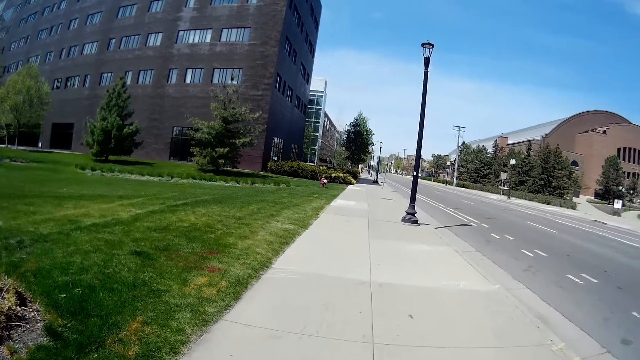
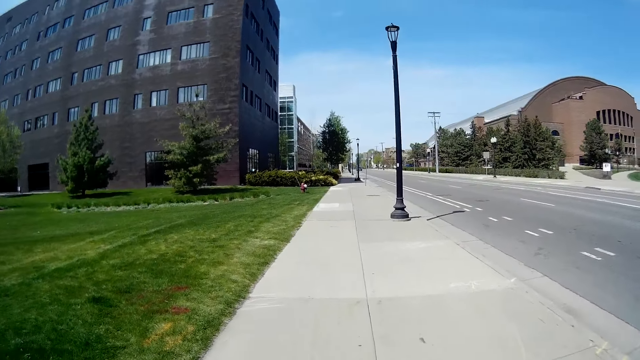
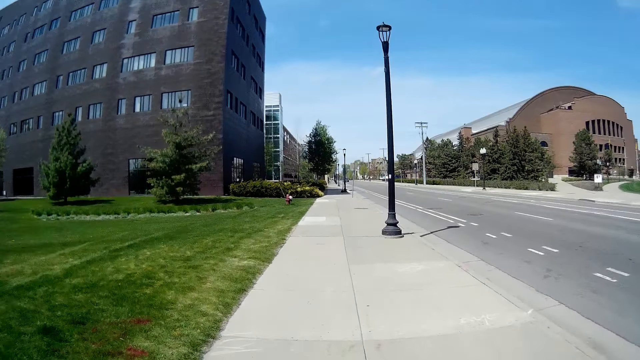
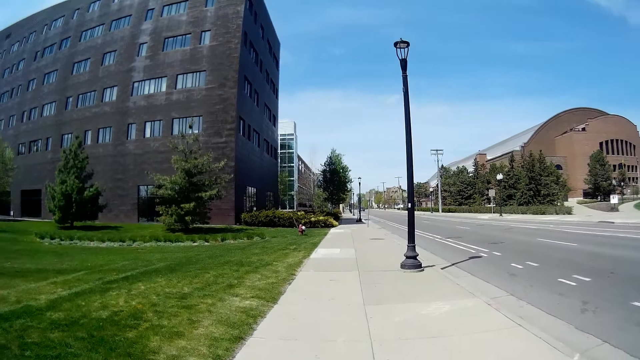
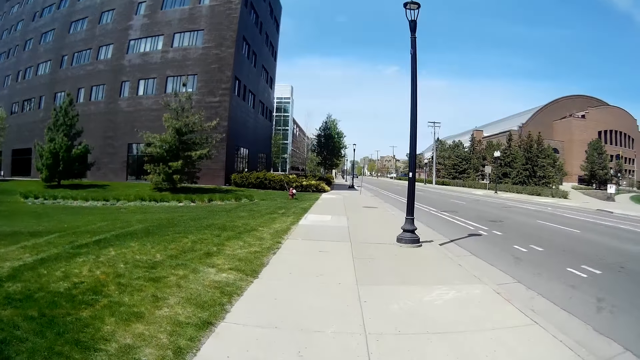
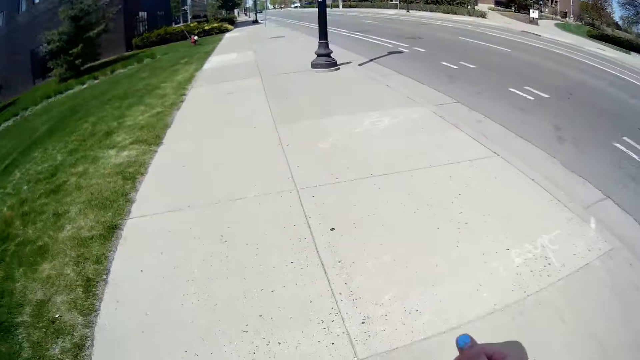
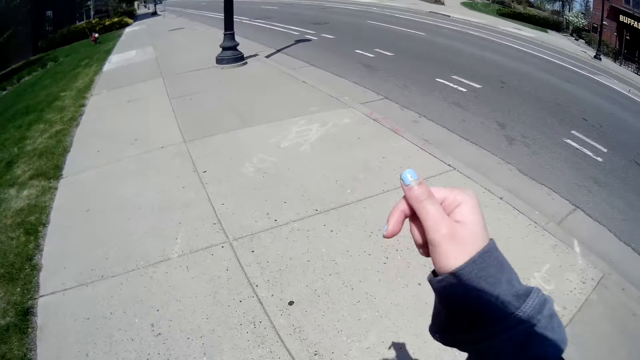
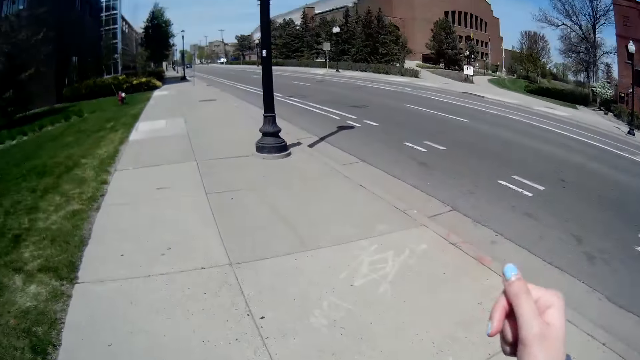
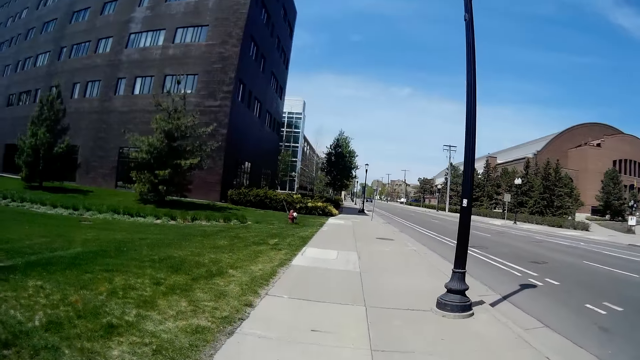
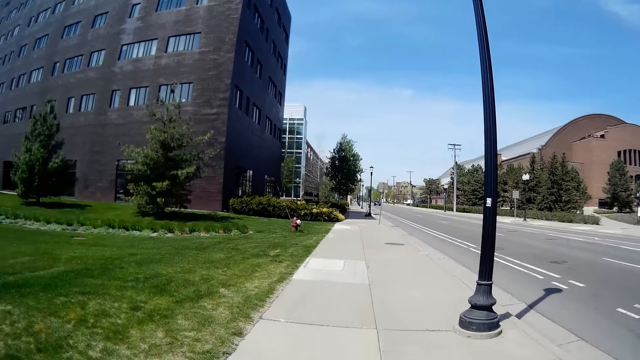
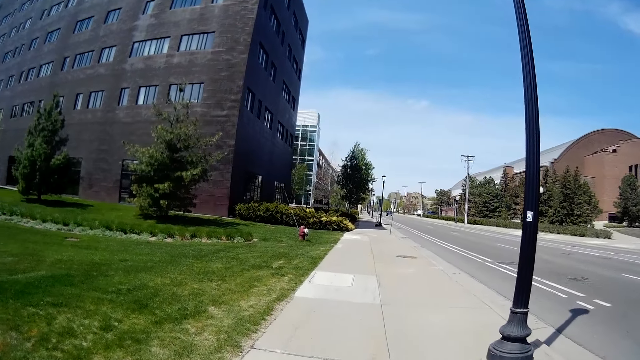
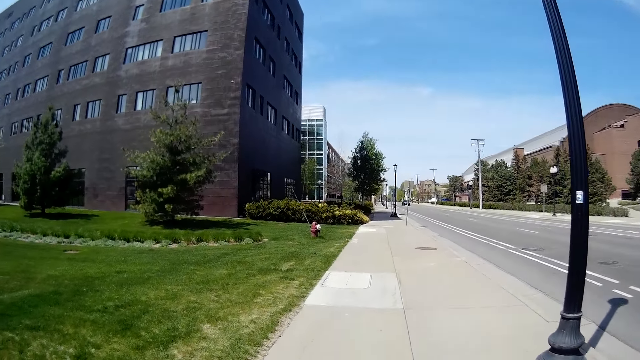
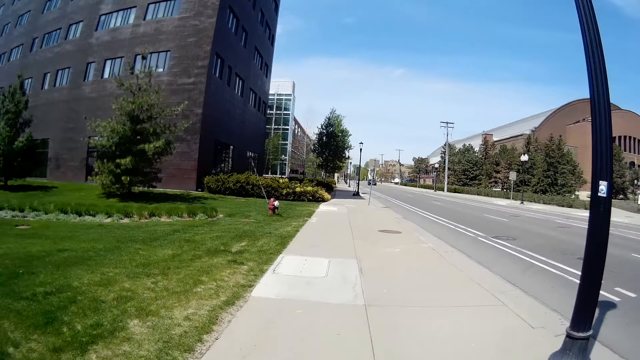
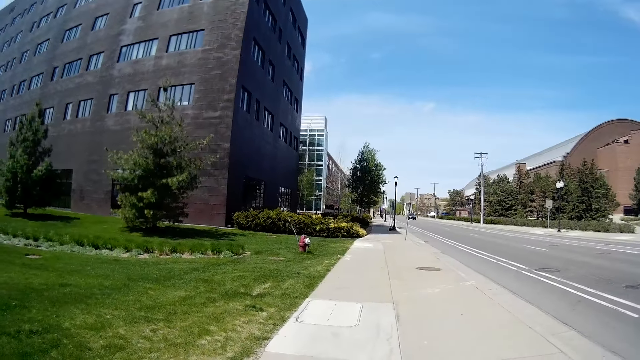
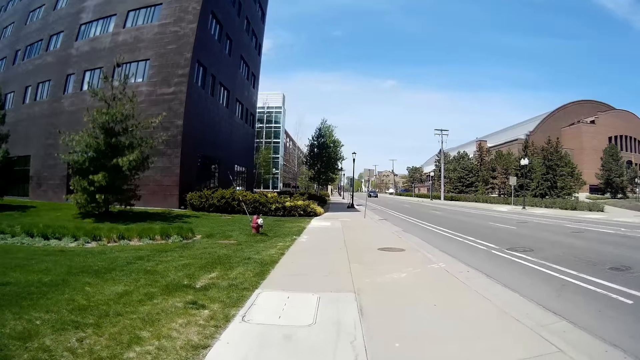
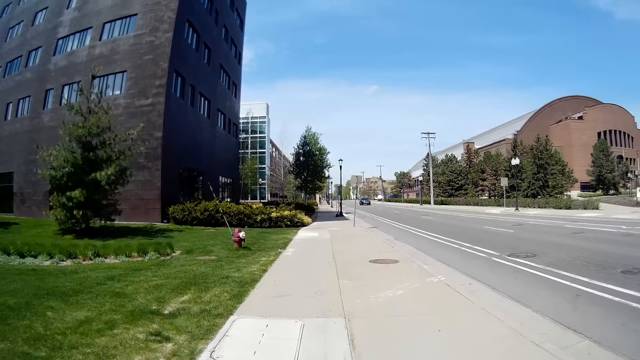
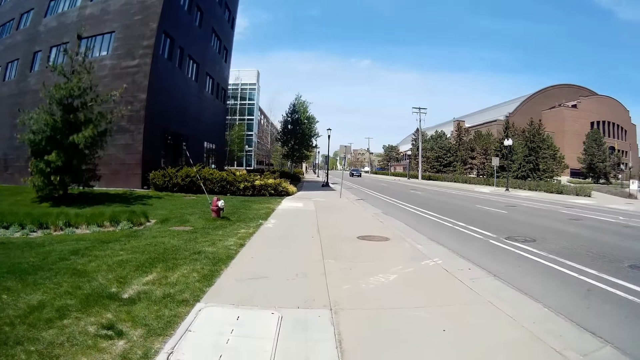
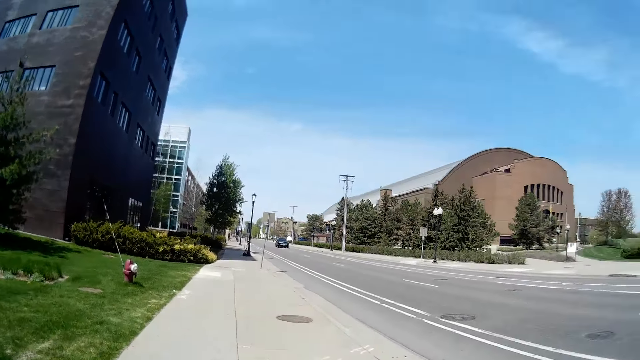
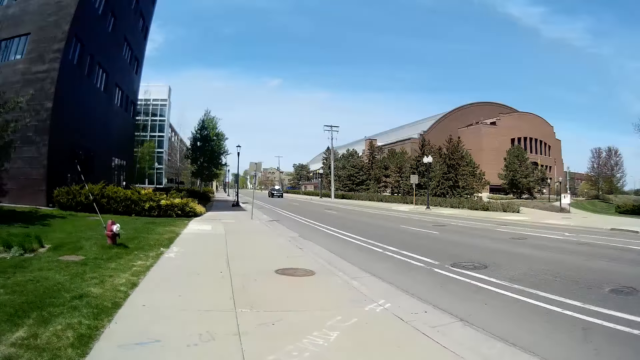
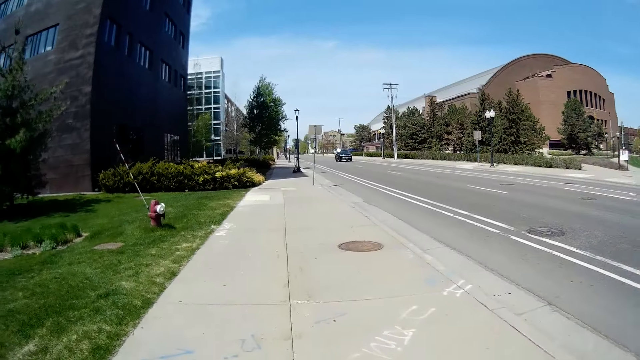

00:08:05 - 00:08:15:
The camera wearer puts a hand forward.

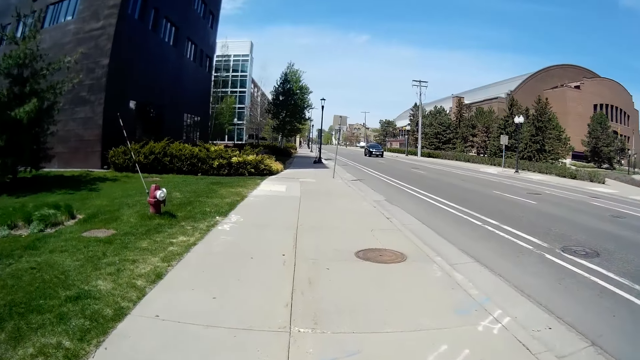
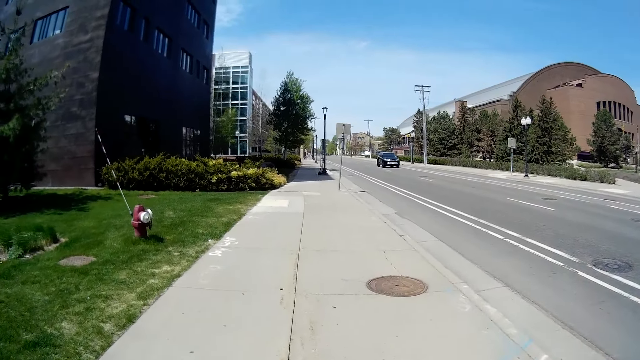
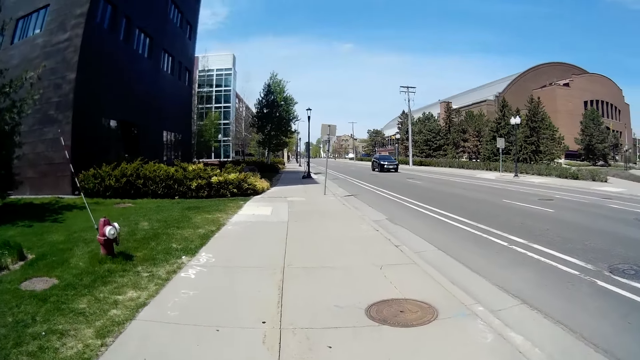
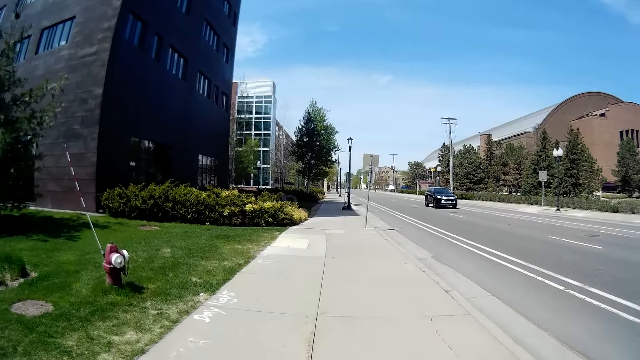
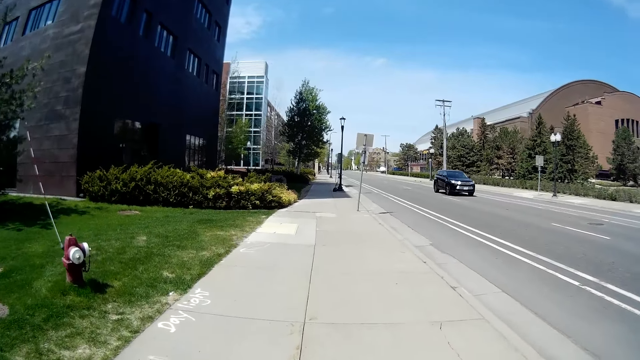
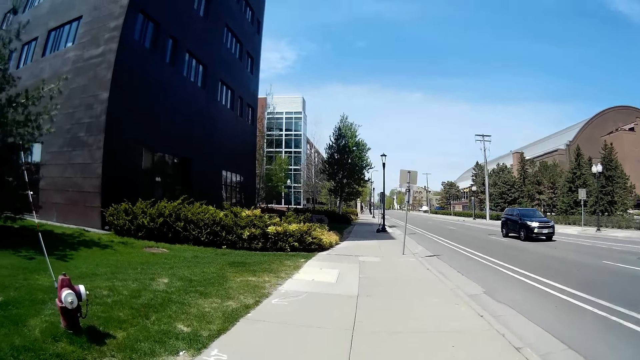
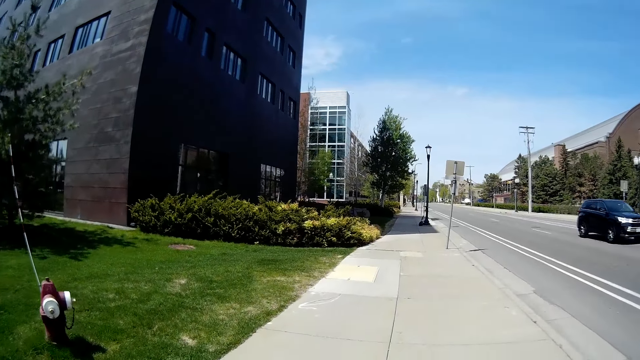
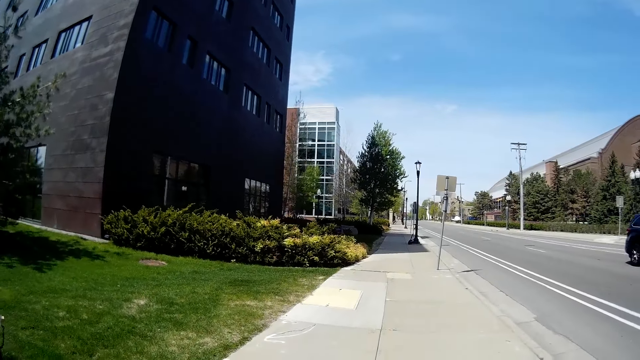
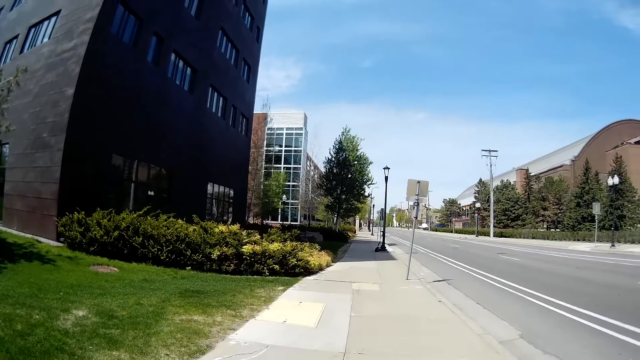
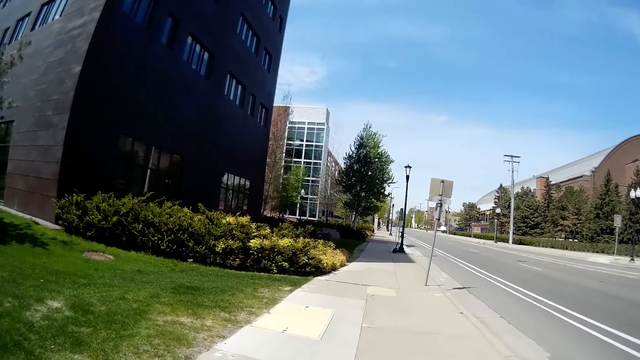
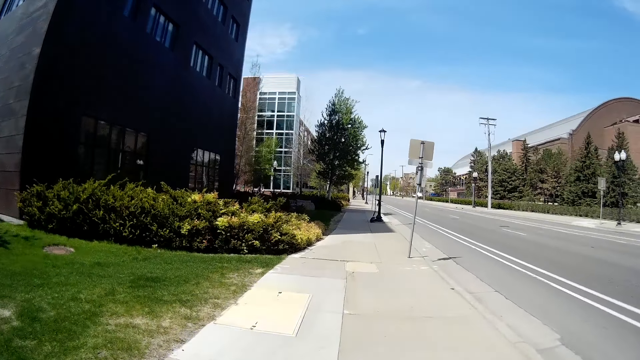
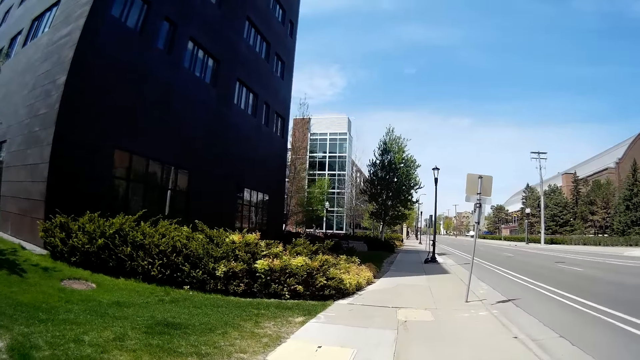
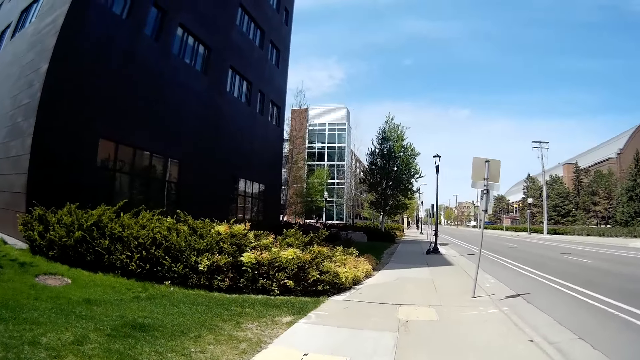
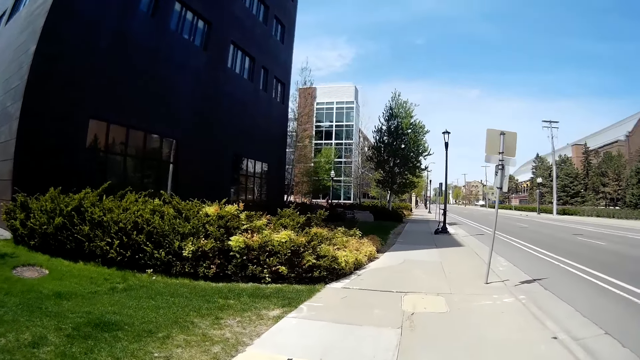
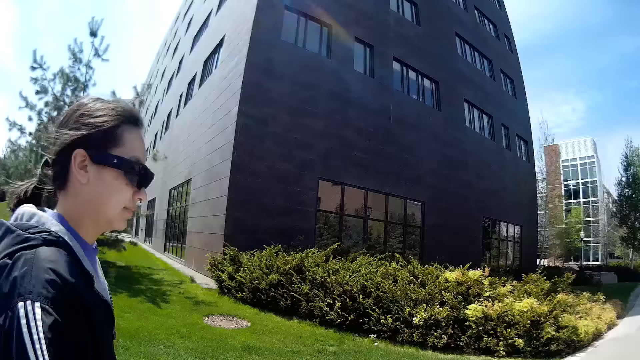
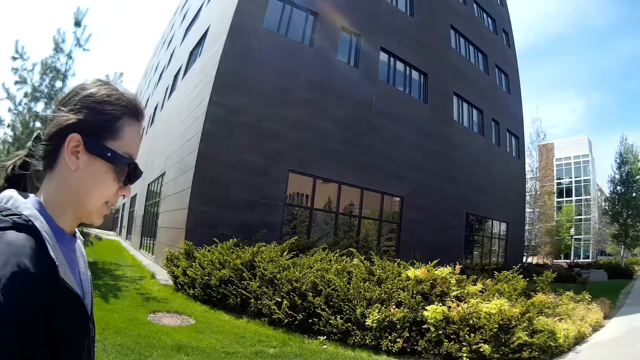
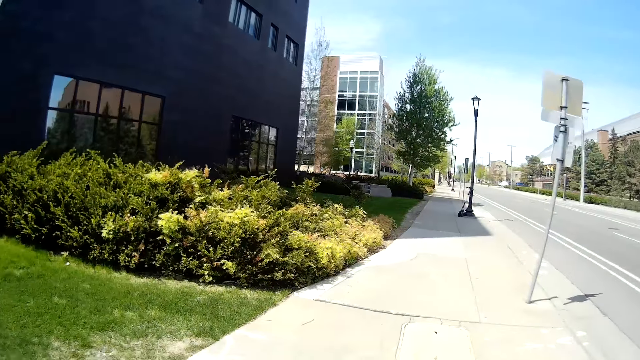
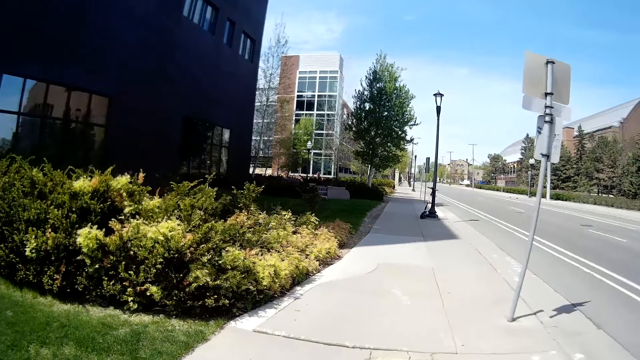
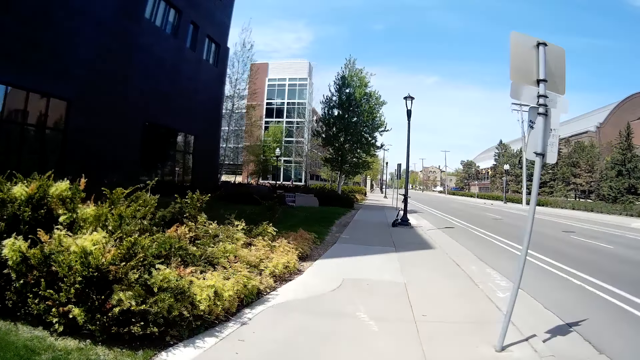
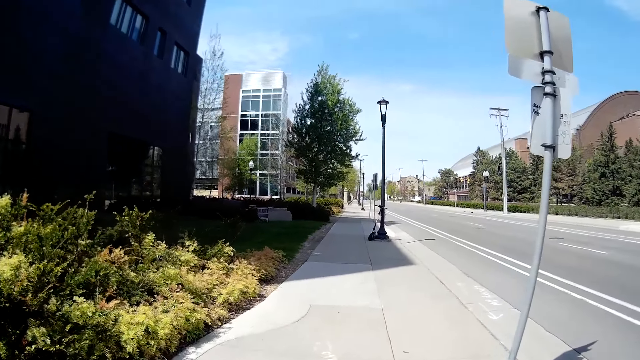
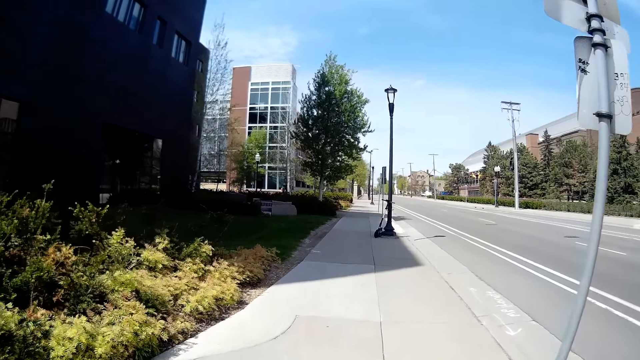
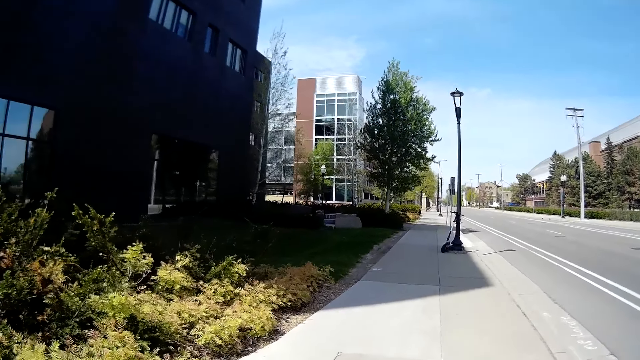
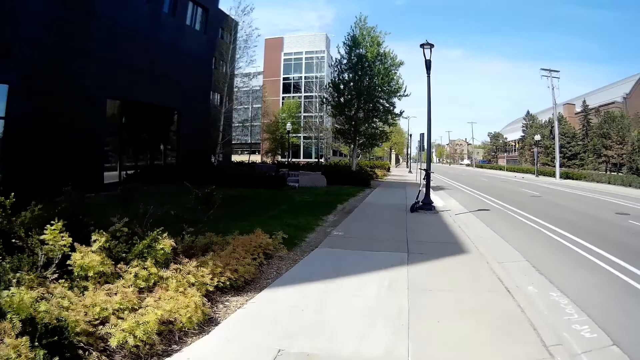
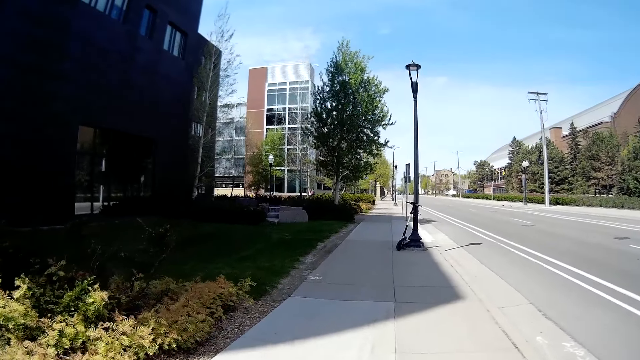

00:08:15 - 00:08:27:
The woman interacts with the camera wearer.
